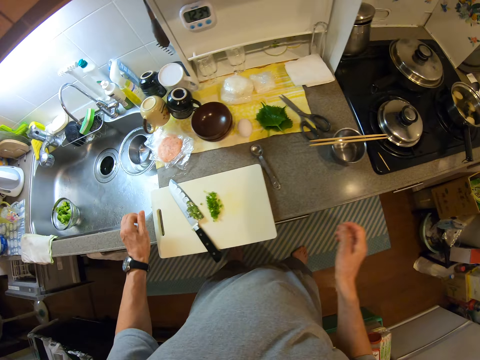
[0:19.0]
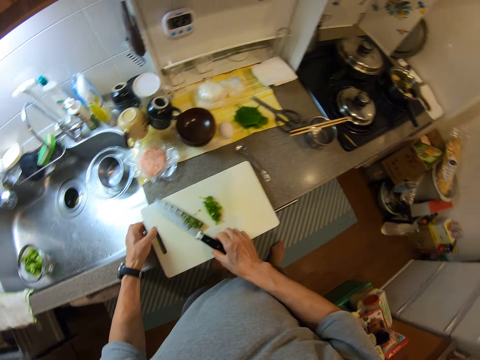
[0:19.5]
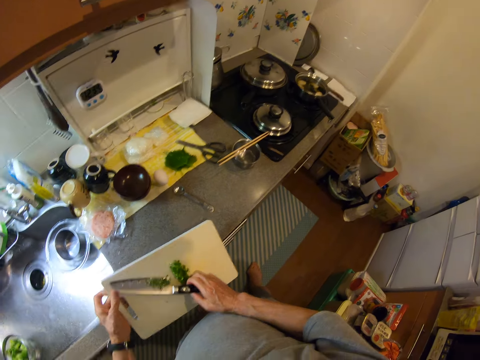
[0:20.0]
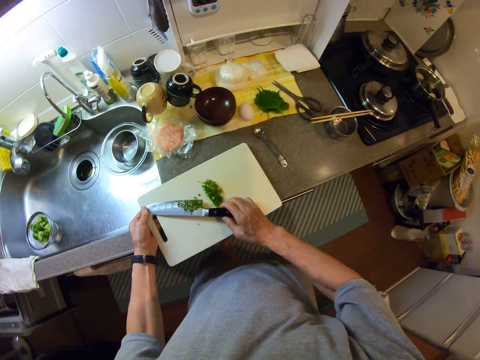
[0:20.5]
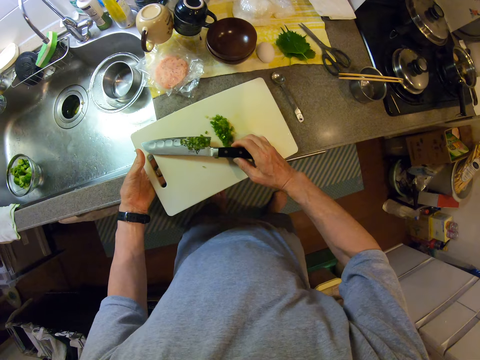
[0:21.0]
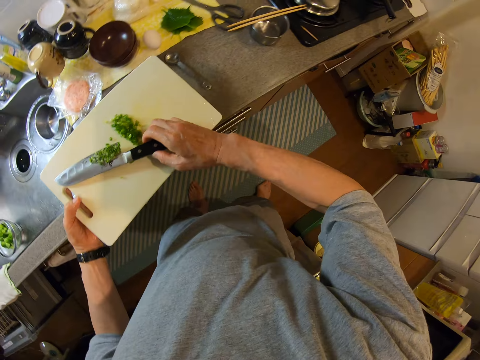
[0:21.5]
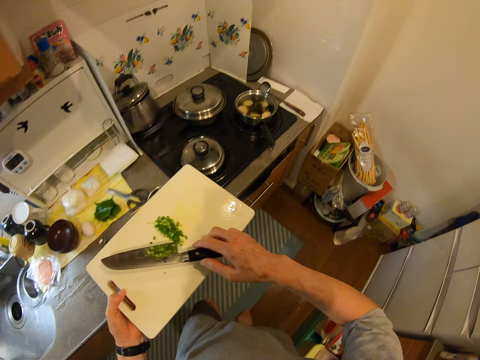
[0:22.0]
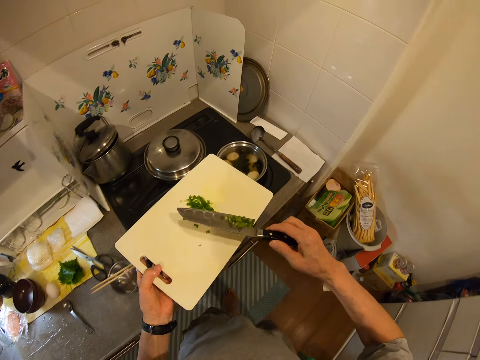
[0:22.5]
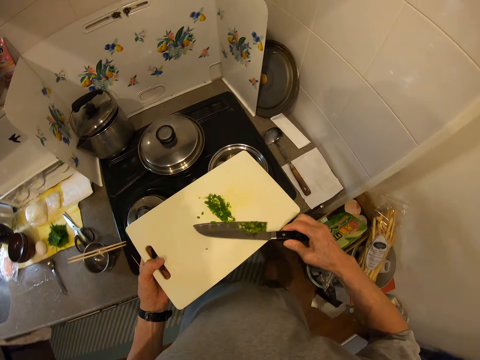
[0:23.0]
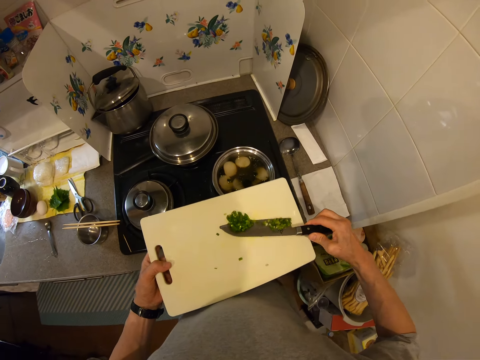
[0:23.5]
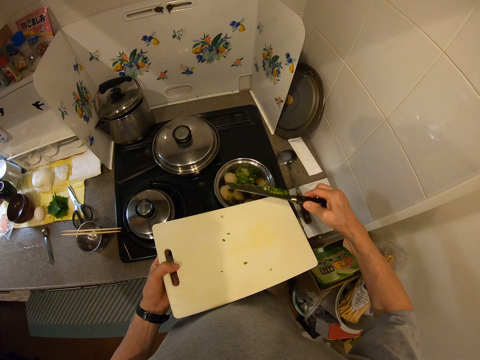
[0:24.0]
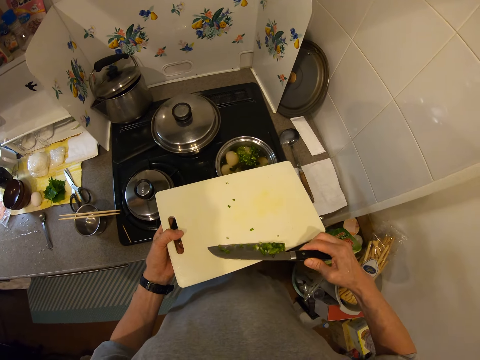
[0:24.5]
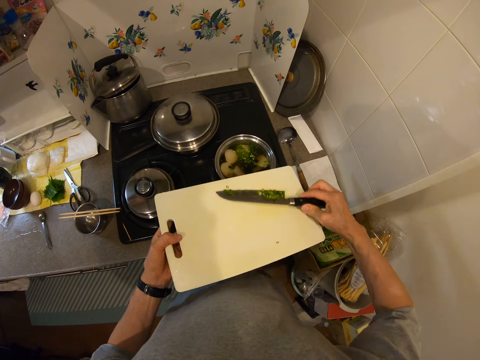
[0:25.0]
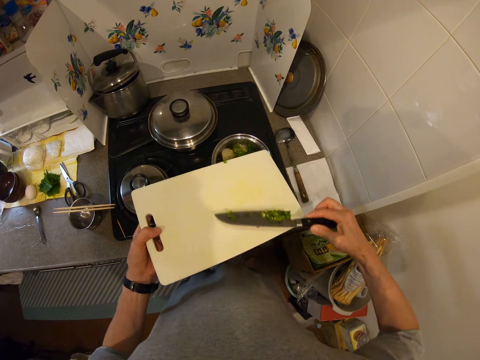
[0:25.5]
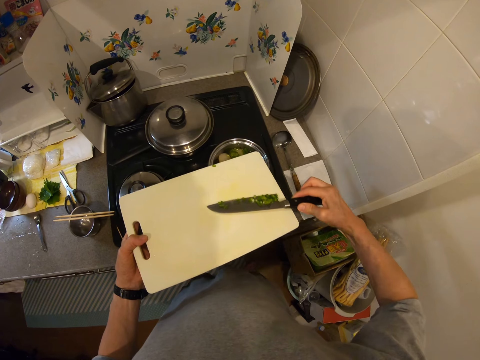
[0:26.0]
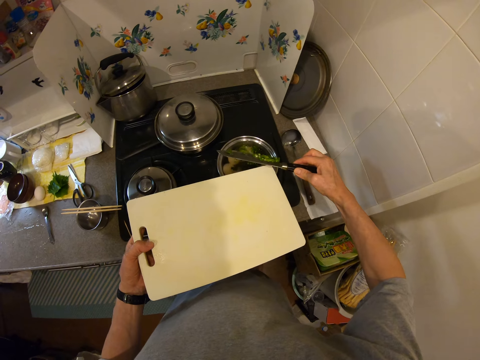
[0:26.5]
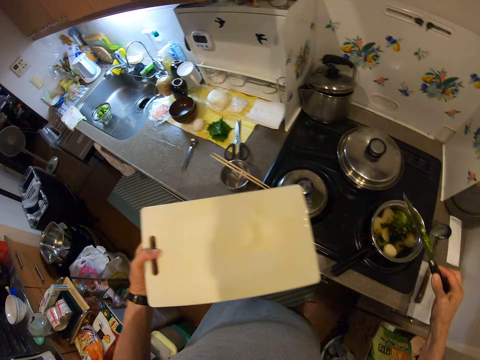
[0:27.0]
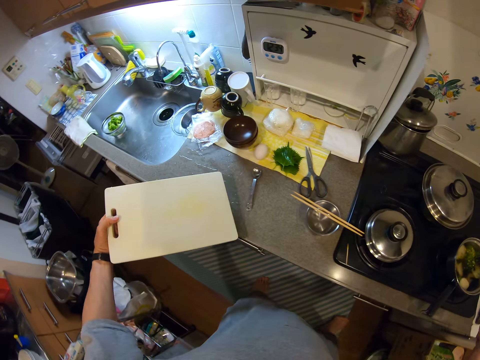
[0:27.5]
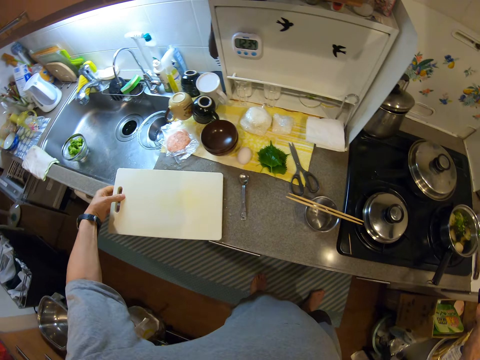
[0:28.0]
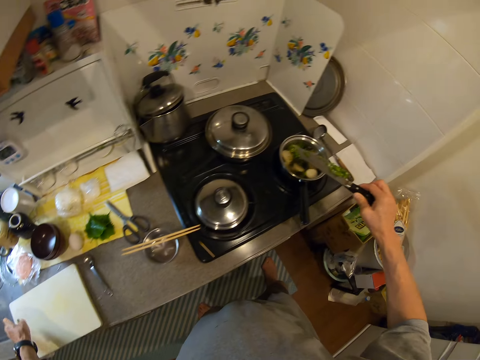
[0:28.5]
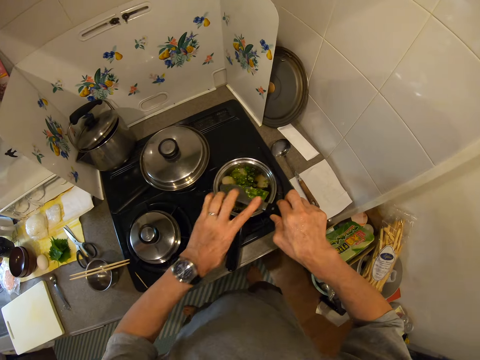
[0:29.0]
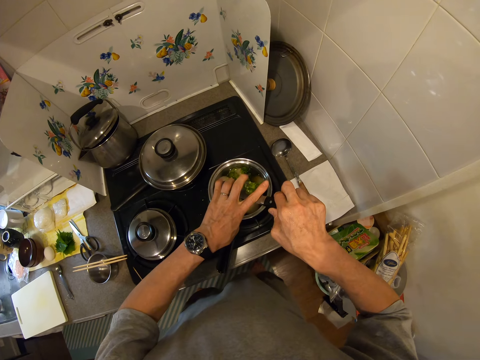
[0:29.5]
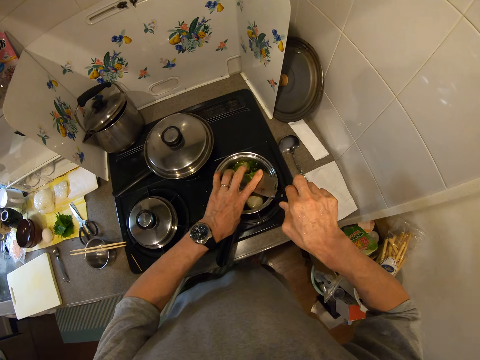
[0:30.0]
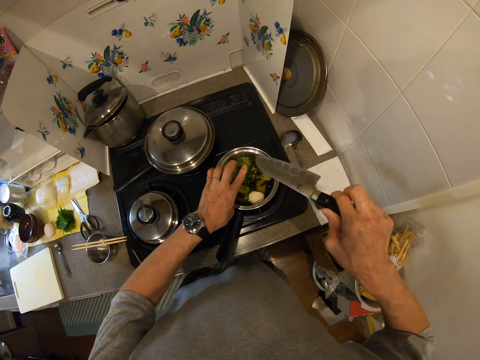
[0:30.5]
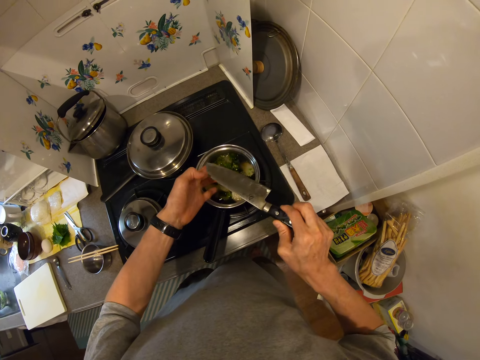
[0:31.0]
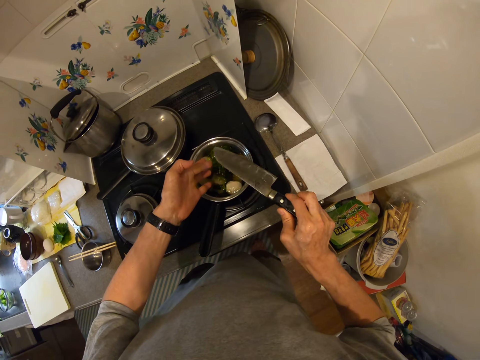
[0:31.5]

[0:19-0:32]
The camera wearer picks up the knife. They carry the chop board with the knife. They move to a cooking area. They pour the leaves or spring onions into a pot. They move. They drop the chop board on the counter. They remove the spring onions on the knife. They wipe the knife with a finger.

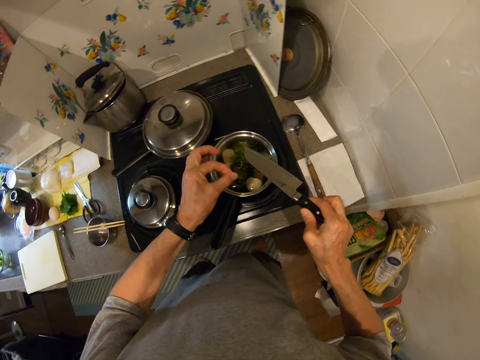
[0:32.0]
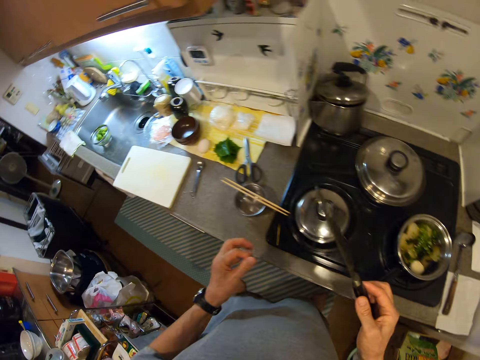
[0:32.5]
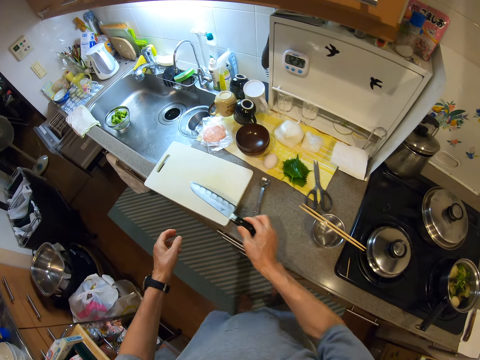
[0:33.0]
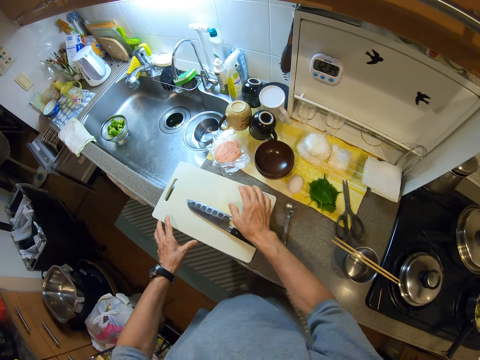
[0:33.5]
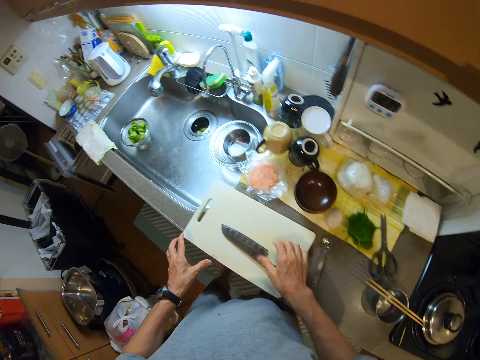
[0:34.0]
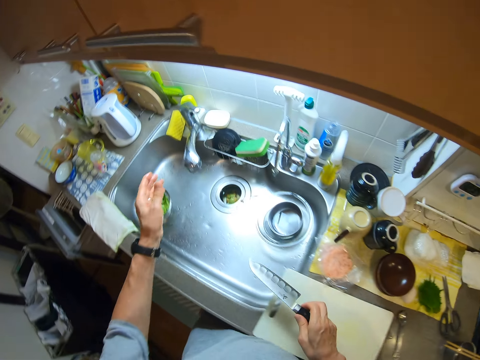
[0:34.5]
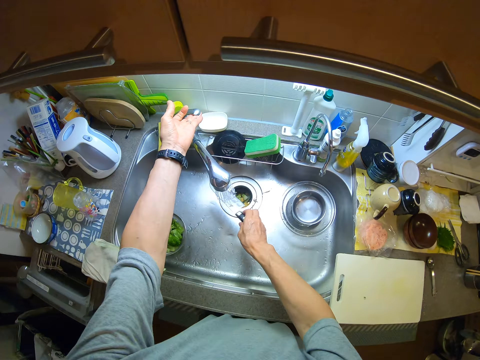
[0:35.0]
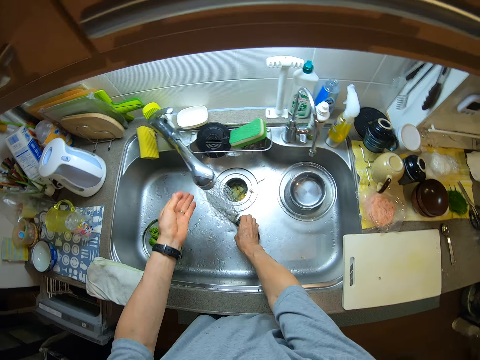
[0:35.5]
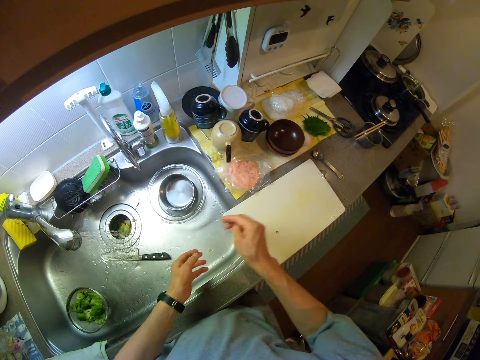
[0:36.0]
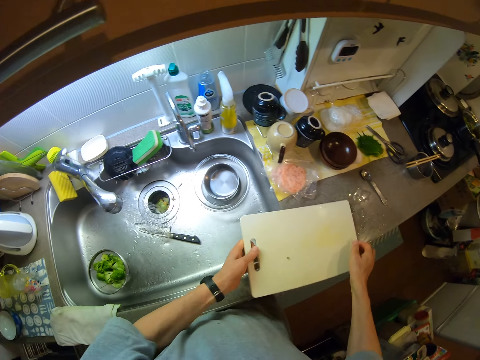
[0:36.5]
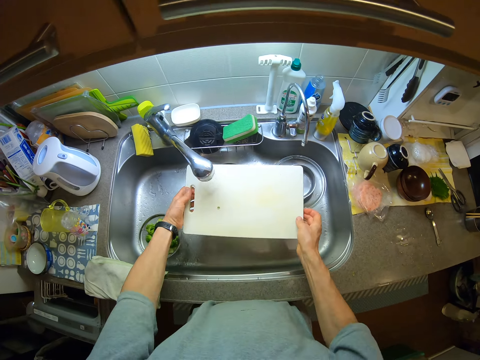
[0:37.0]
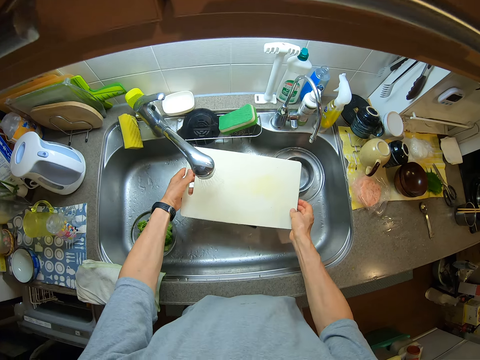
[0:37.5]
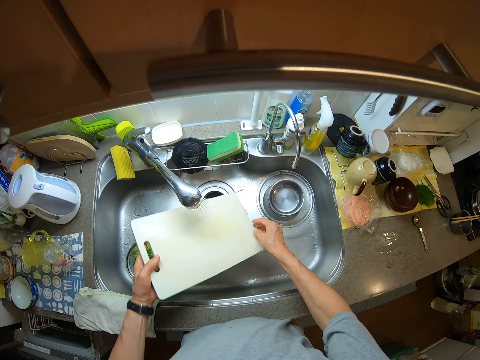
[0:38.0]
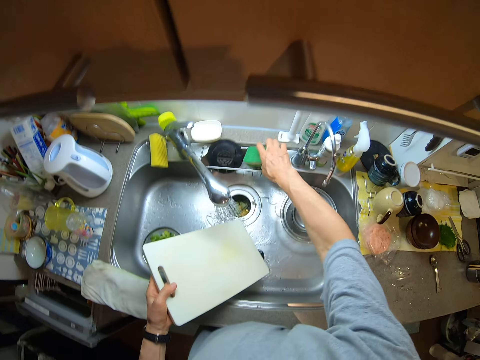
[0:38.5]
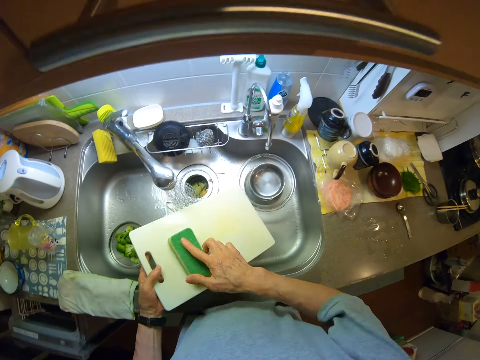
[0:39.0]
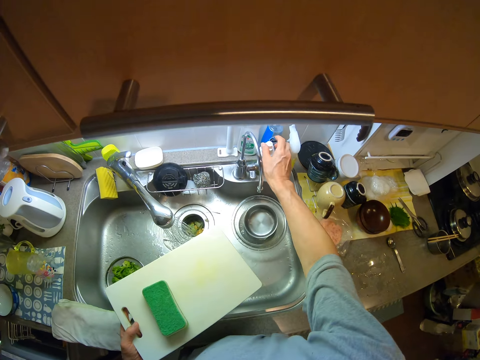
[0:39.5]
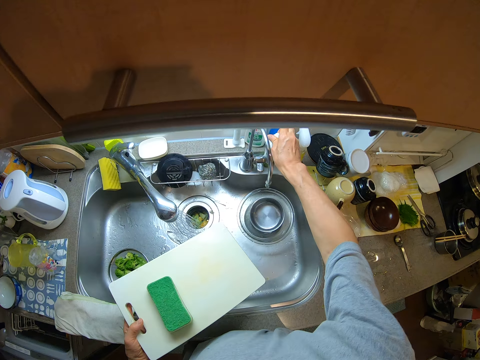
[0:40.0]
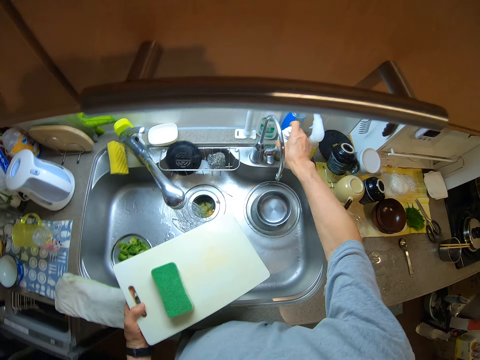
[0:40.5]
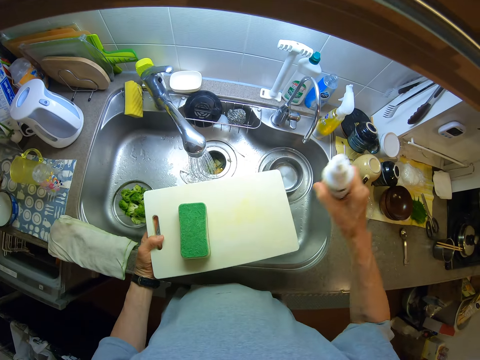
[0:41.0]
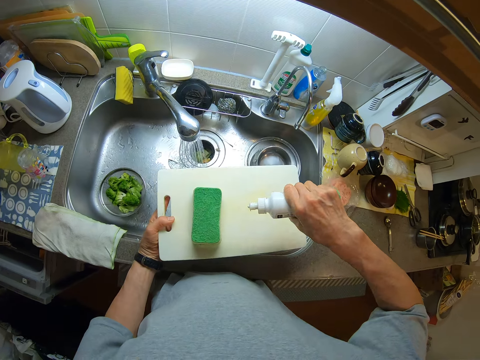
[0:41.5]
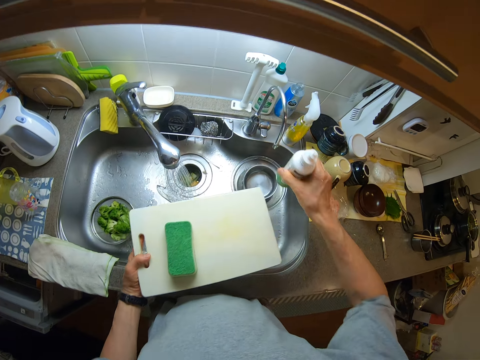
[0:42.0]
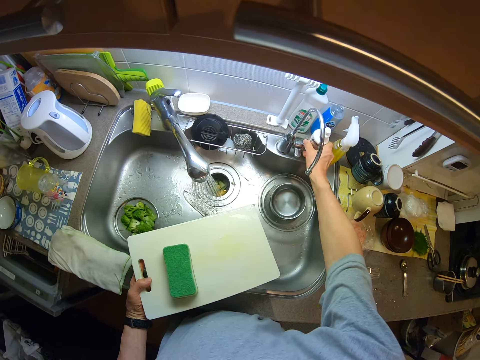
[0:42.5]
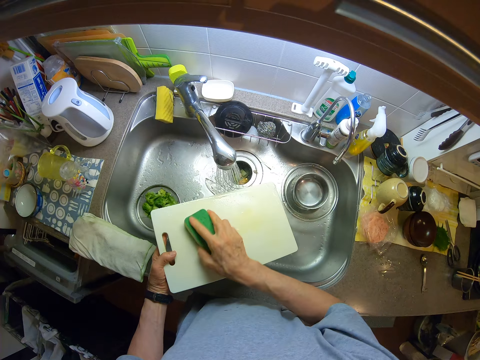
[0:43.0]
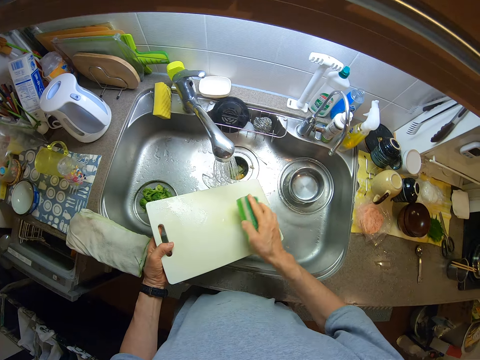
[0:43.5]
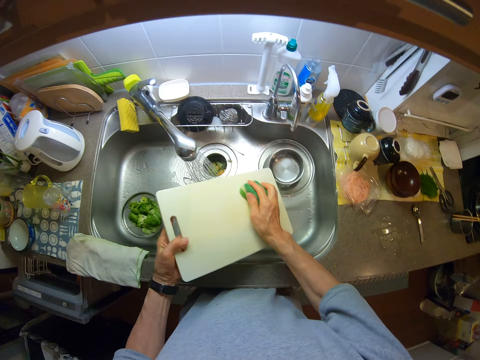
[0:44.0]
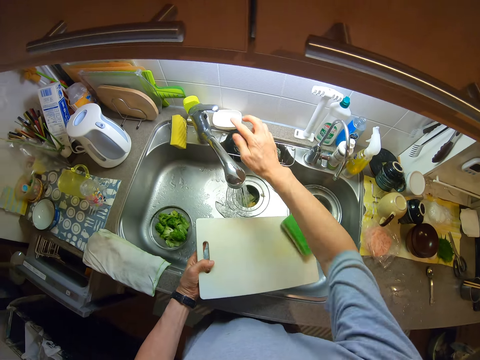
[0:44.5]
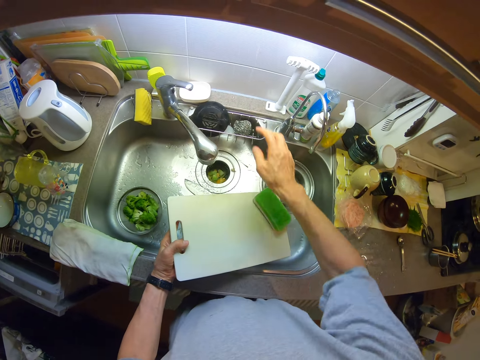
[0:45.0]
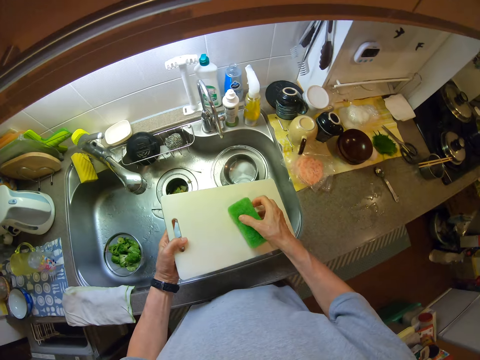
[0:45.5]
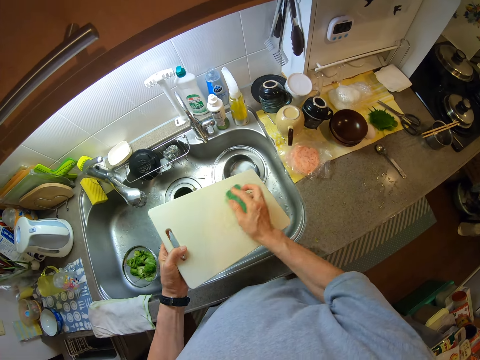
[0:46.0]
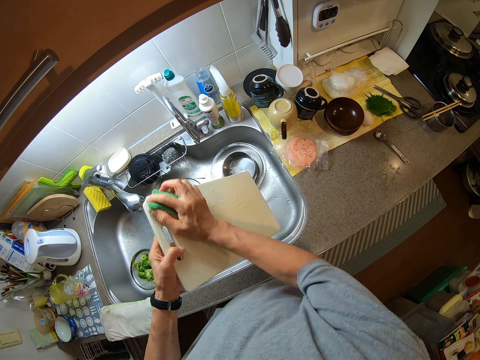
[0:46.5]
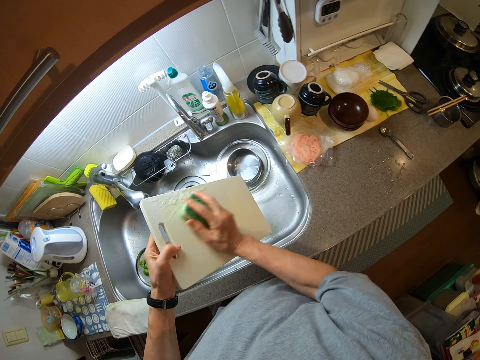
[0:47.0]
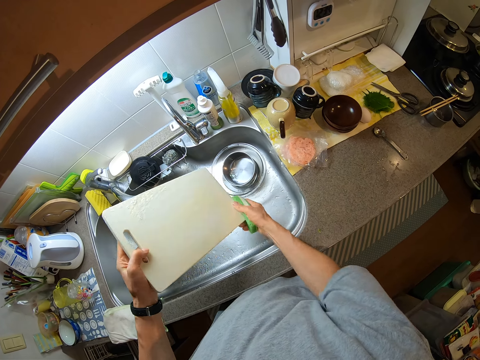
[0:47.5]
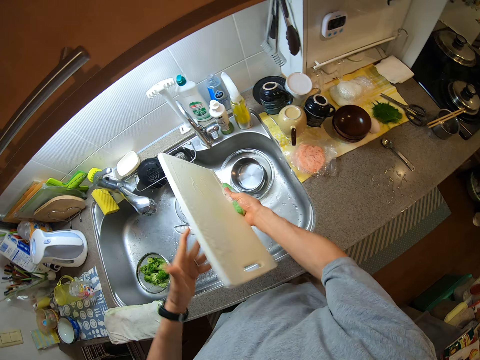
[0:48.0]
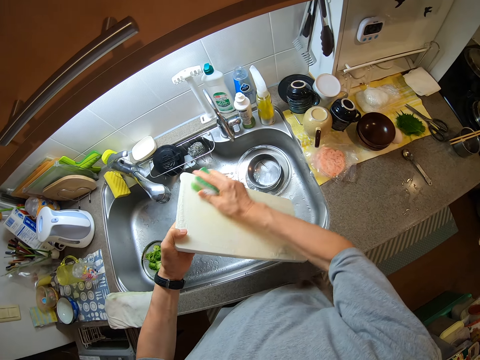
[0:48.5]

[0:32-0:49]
The camera wearer moves around a kitchen. They drop the knife on the chop board. They carry the knife from the chop board. They open the tap. They drop the knife in the sink. They pick up the chopping board. They rinse the chop board. They take the sponge or dish cloth from the soap rack. They take a bottle from the sink. They pour soap on the chop board. They drop the bottle on the sink. They wash the board with the sponge. They turn on the faucet. They close the tap. They wash the board with the sponge again.
